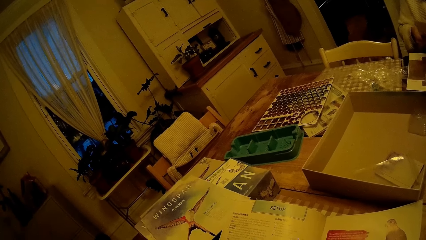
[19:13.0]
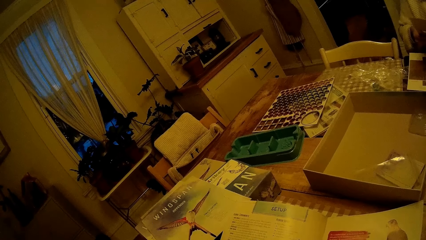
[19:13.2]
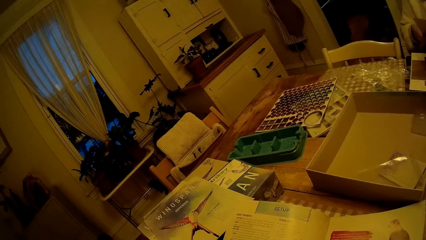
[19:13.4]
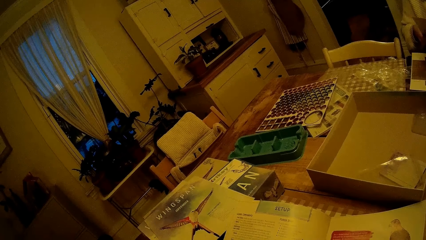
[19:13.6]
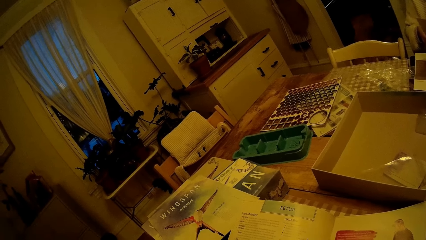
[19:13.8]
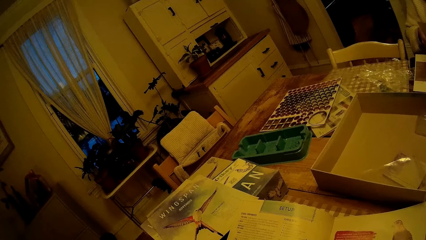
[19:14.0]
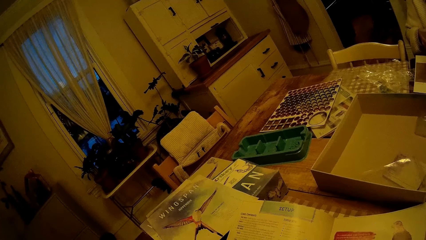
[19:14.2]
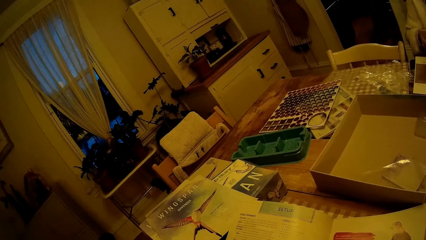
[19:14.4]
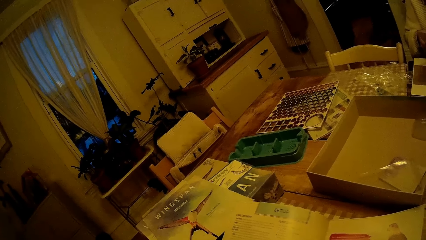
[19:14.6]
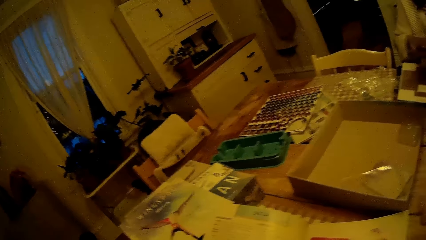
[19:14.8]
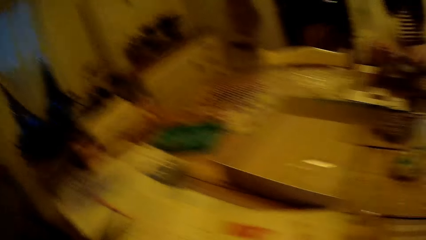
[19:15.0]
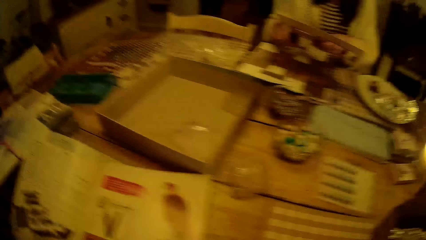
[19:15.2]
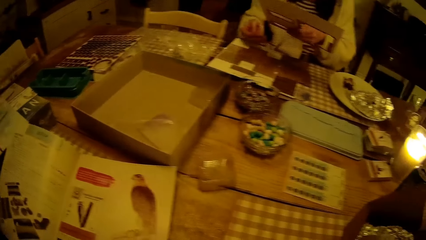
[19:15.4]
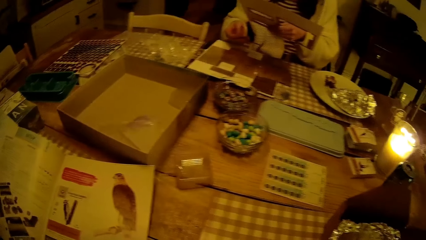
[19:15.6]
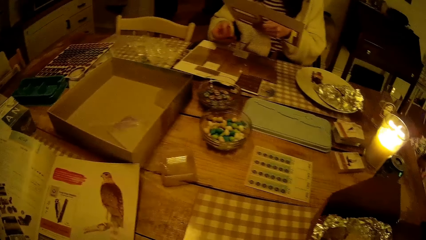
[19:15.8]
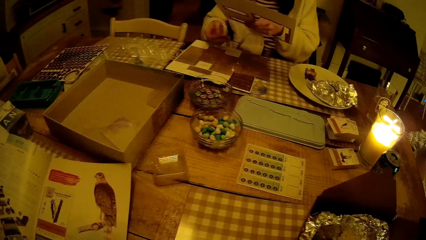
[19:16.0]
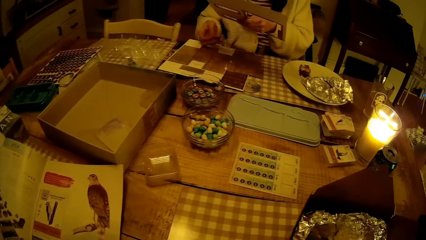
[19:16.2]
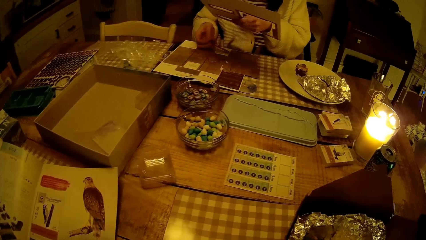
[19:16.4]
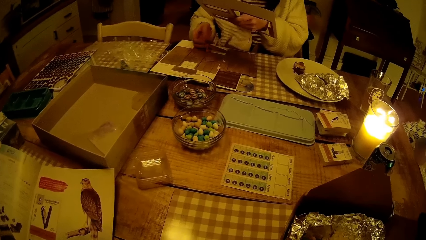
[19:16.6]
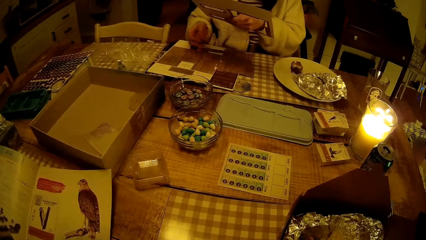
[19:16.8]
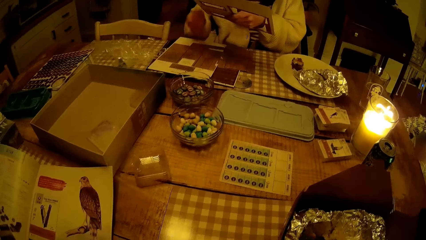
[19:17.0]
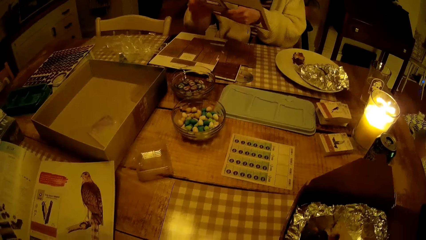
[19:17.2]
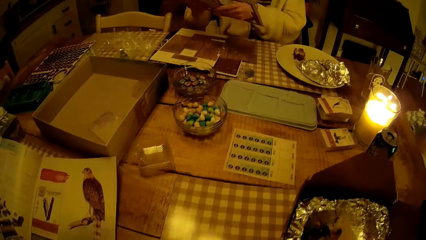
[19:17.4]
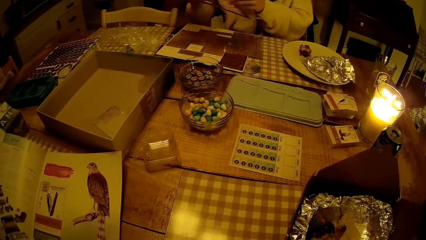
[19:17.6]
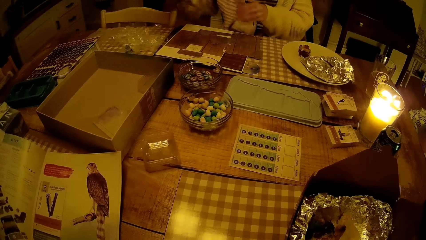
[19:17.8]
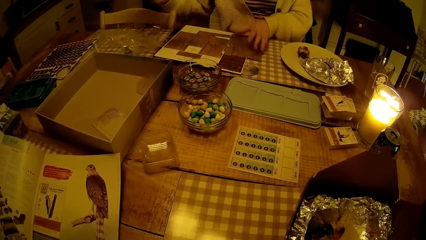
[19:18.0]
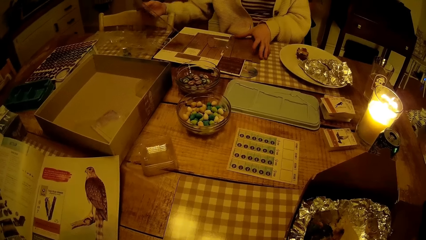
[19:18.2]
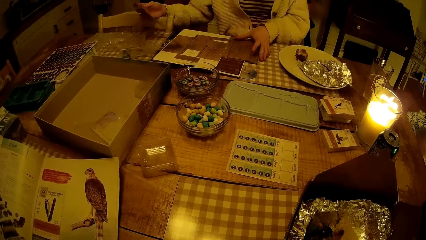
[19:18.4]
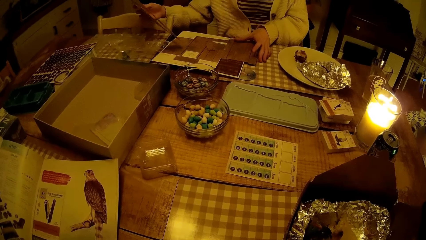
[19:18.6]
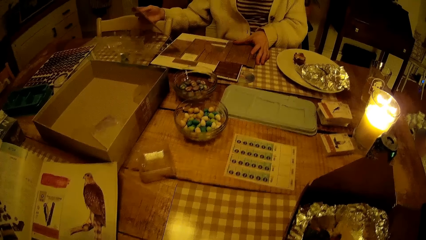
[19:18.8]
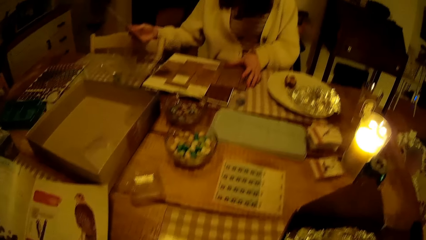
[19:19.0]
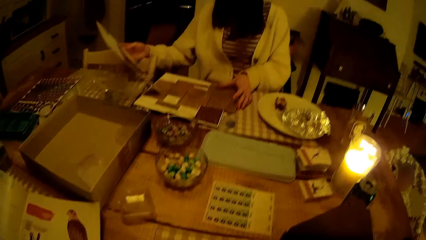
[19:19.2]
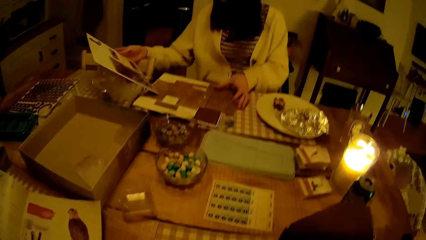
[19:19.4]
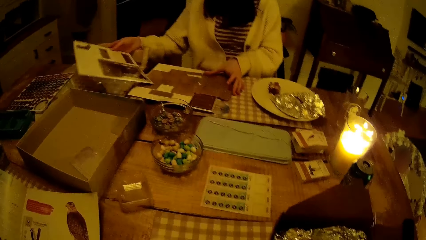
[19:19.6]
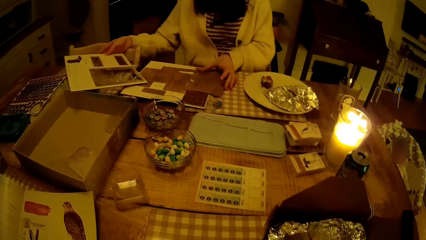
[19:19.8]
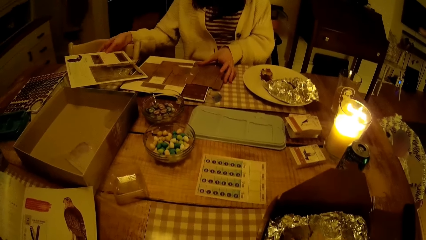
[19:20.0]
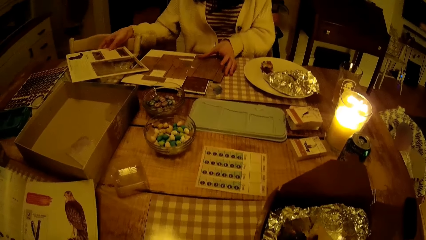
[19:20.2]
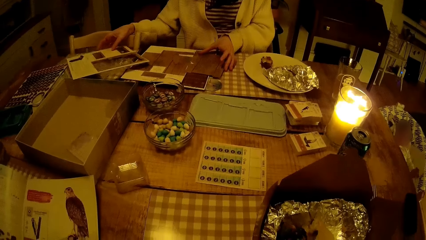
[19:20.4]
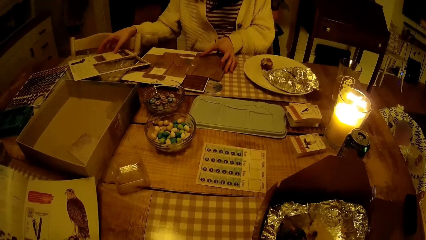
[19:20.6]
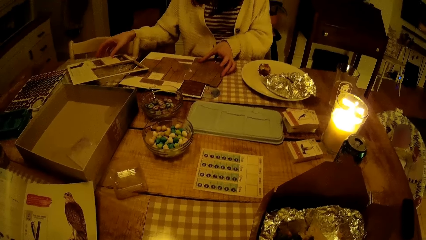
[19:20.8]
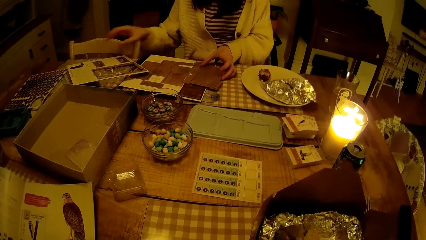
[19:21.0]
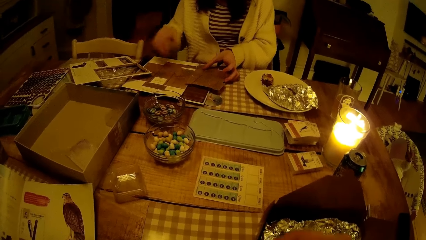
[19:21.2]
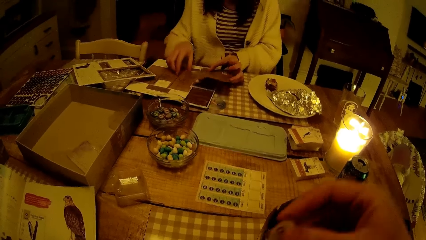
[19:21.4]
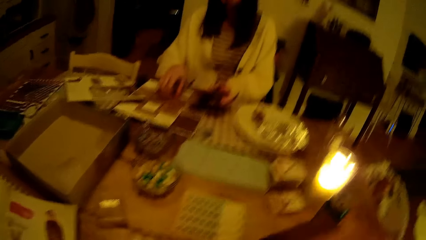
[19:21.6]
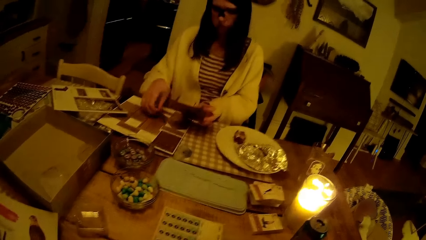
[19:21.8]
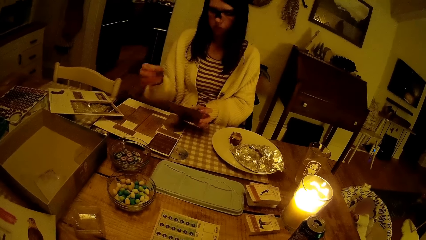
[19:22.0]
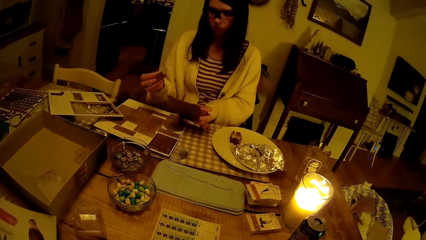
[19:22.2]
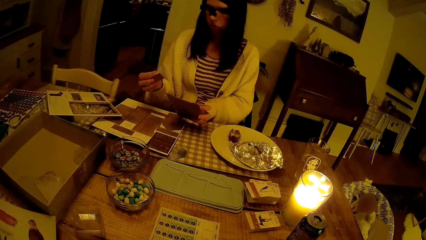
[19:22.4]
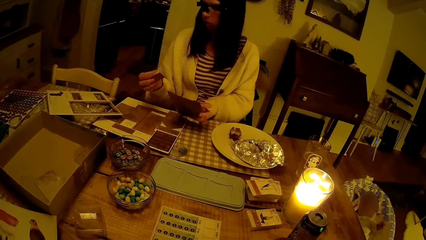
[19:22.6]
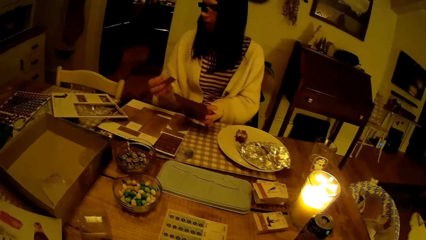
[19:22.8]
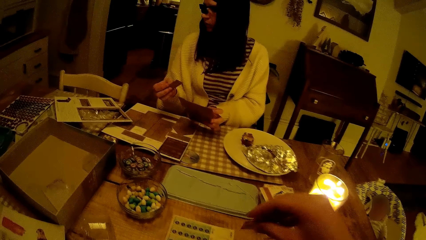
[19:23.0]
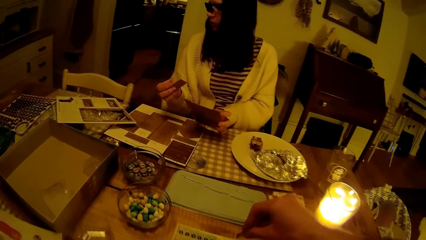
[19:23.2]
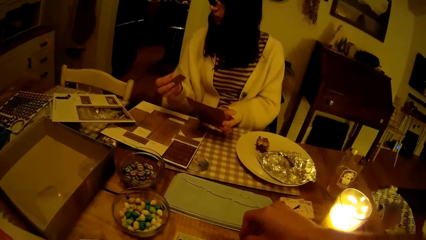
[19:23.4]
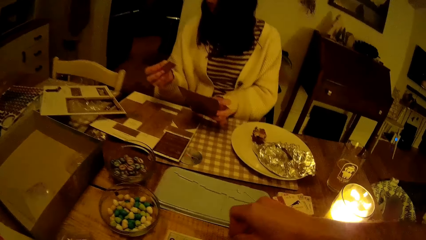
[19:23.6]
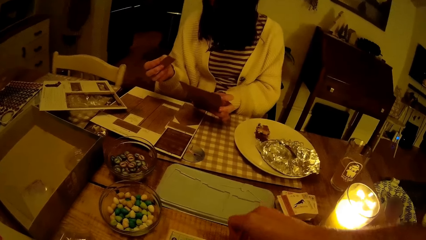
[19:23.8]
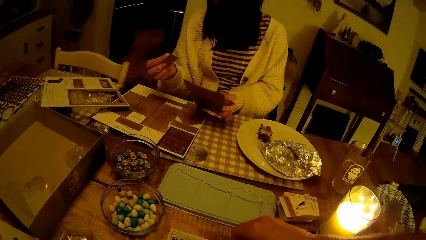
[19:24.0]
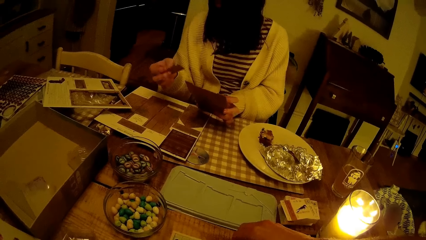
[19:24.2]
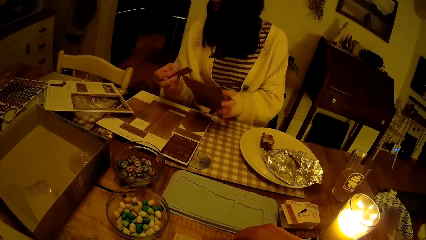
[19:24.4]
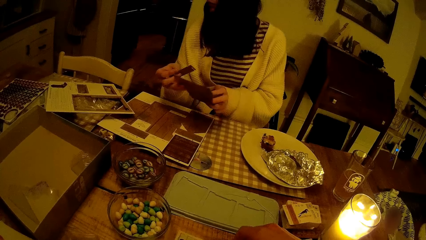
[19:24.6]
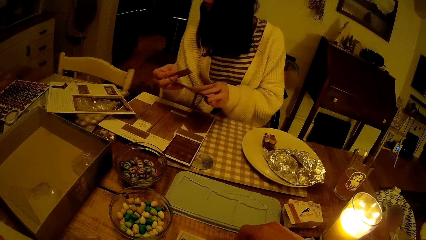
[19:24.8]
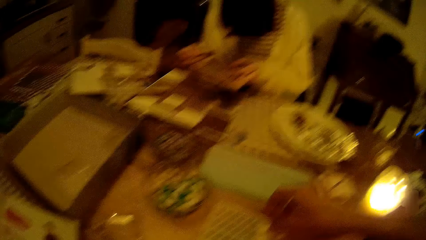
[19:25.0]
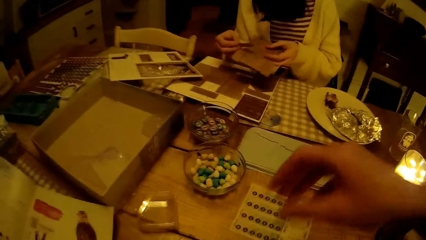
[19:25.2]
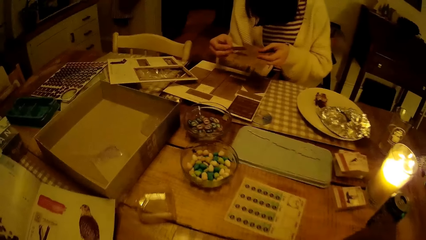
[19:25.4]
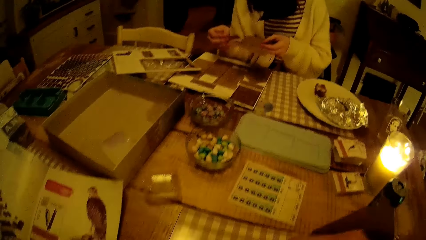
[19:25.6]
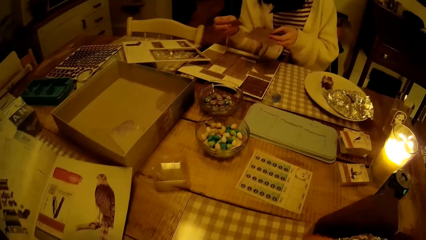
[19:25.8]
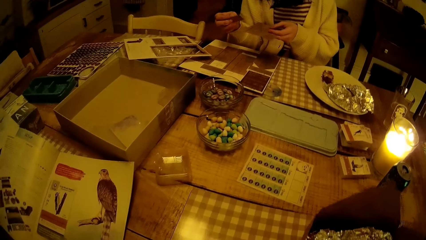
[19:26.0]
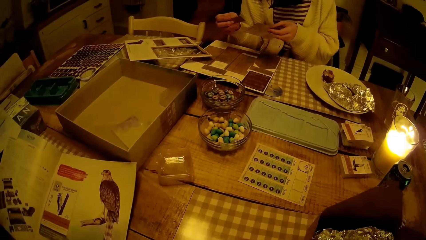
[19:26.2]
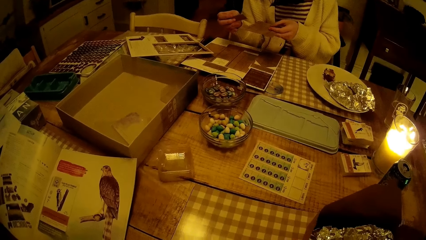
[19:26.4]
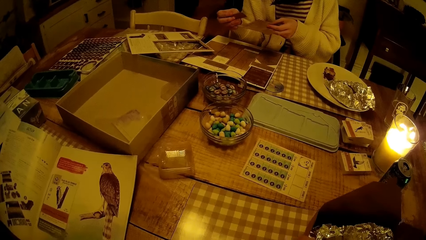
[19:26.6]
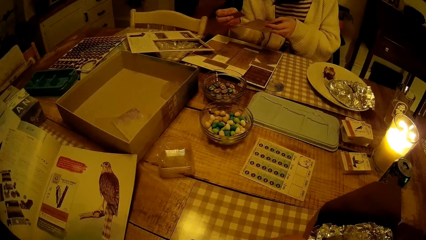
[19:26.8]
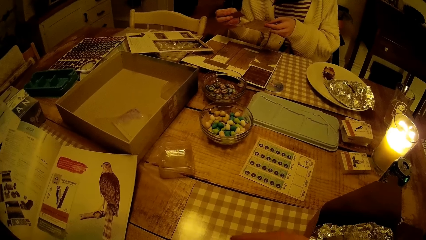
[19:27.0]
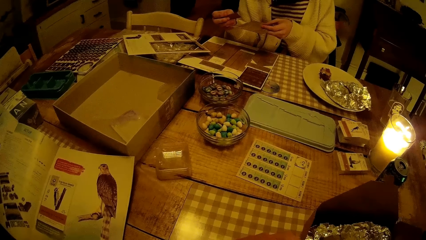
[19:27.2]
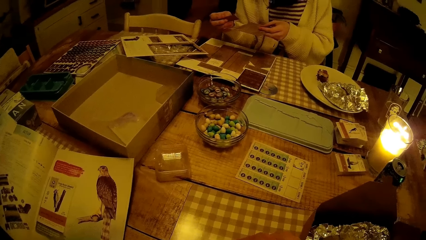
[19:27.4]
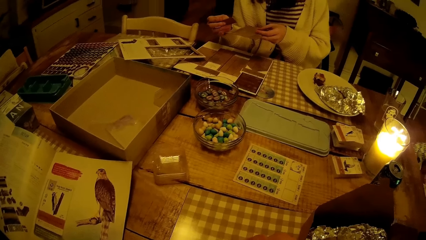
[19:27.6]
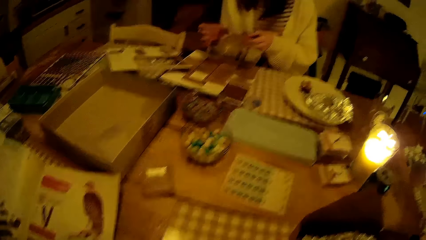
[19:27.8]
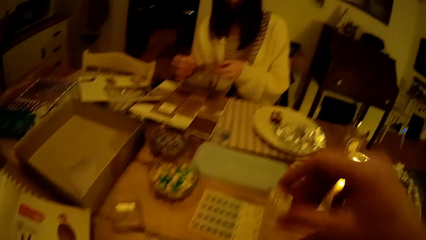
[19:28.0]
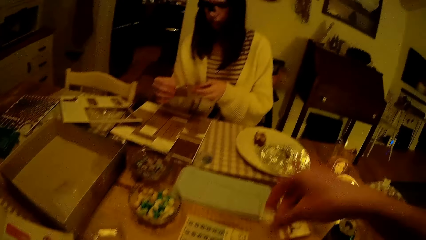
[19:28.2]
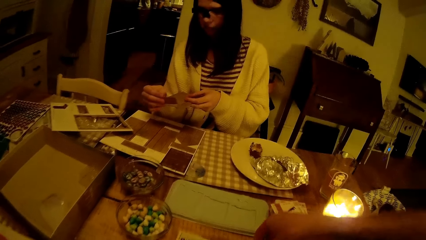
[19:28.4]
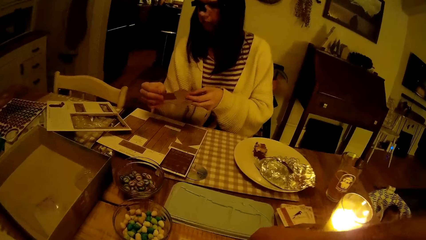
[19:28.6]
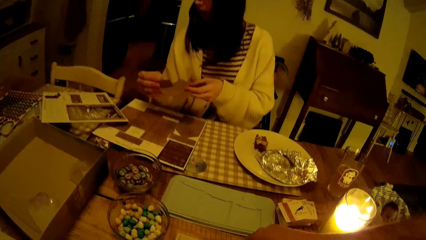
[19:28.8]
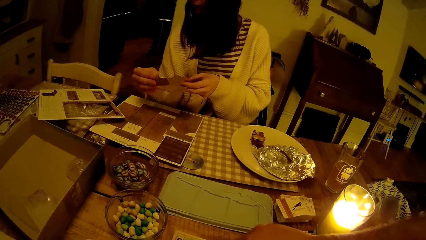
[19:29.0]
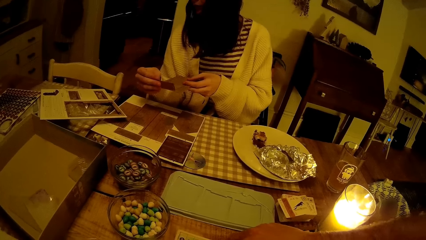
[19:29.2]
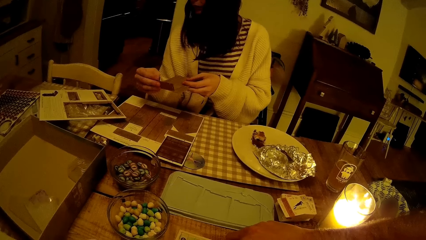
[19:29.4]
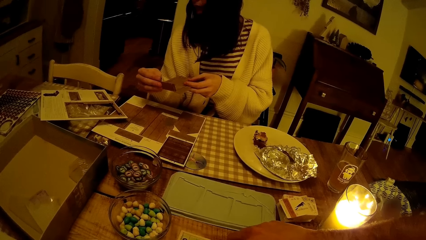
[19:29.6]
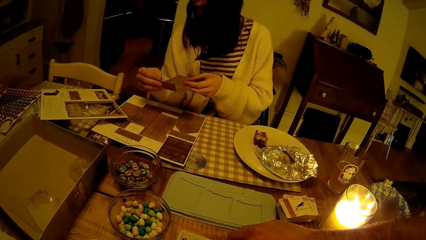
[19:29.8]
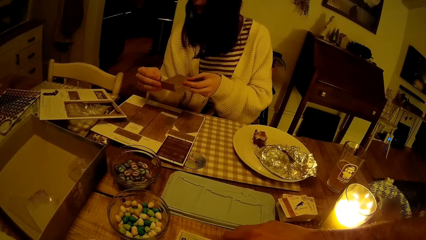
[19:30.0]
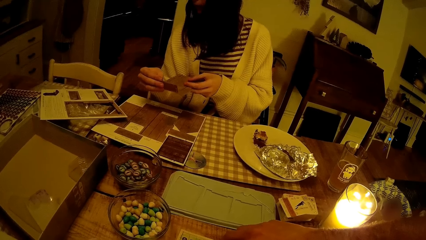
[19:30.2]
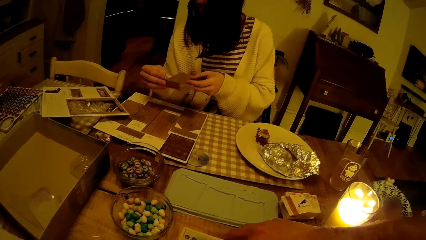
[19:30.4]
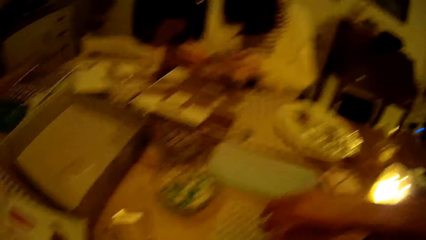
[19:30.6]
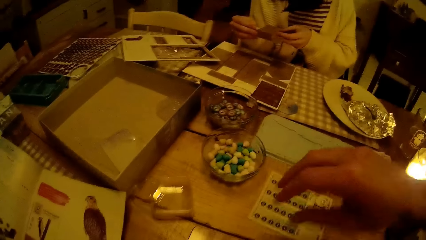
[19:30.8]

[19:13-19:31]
The camera wearer raises the hand. They play a seed game. They touch the table. They remove the hand from the table. They place something on the table.
